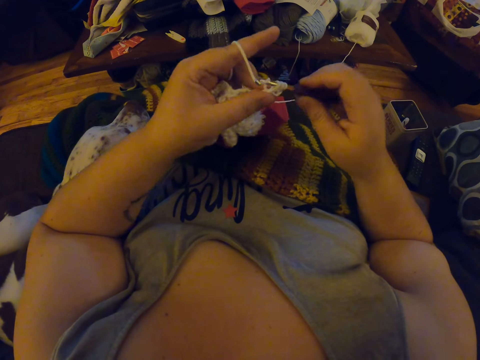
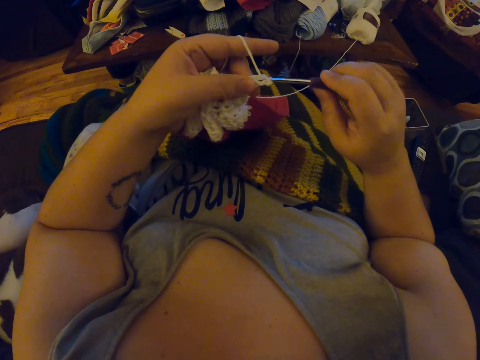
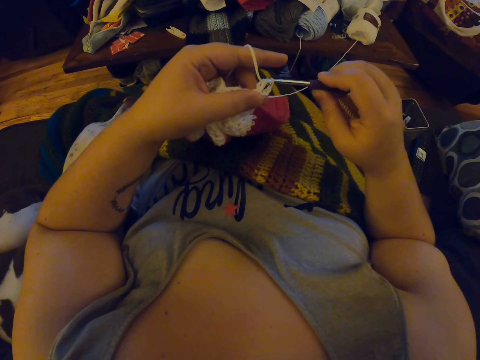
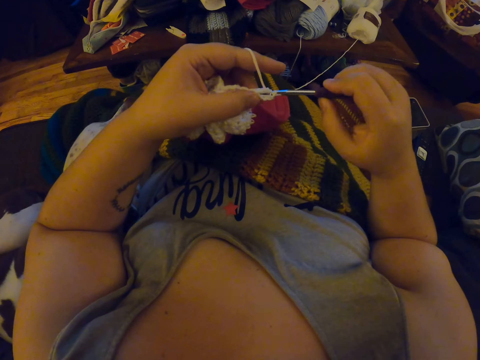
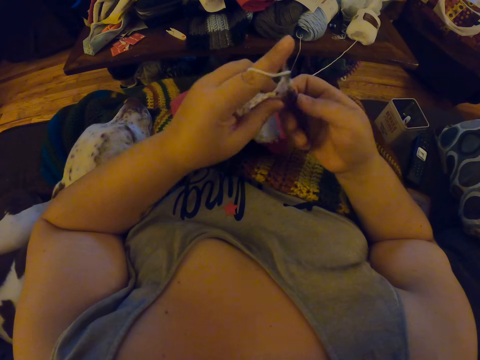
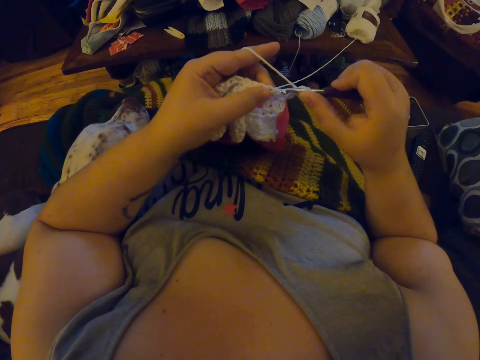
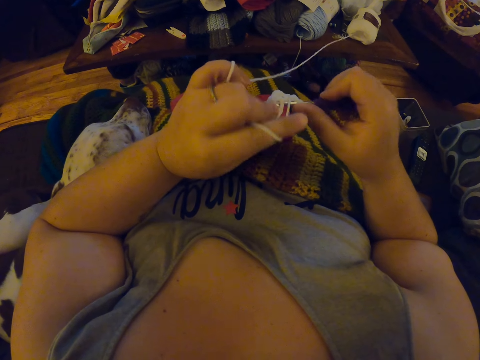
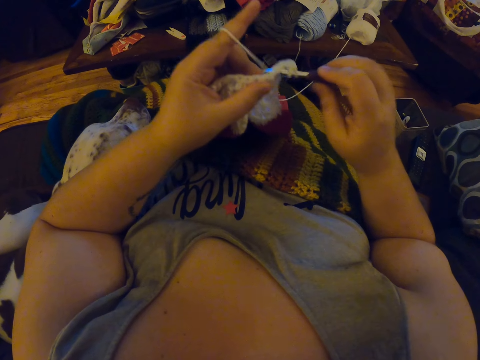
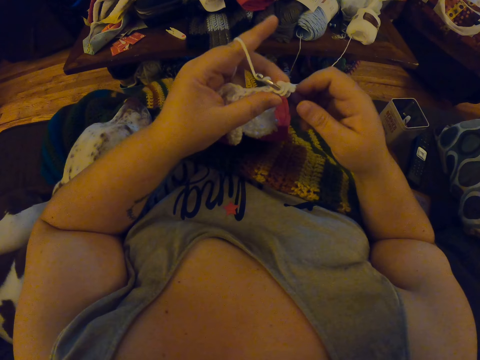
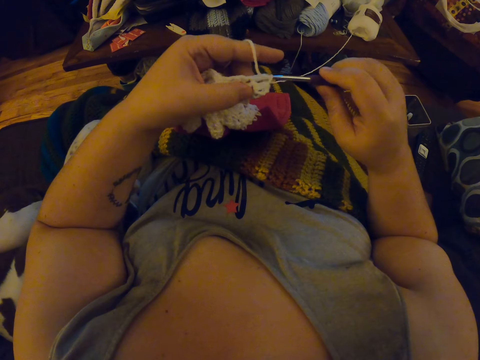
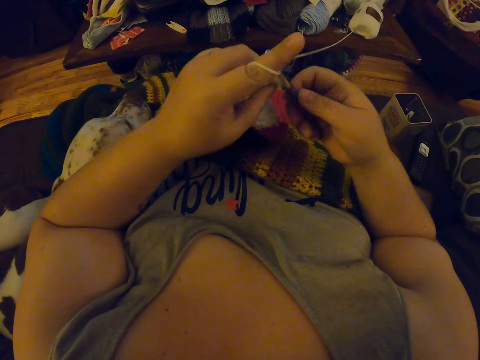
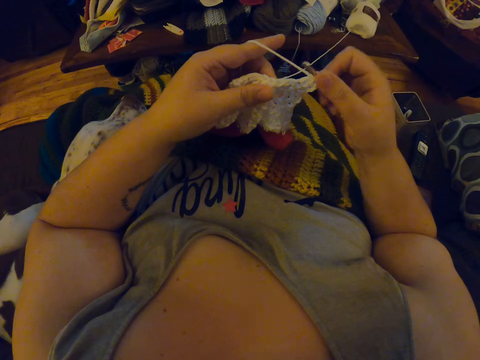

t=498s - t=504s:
The camera wearer weaves the fabric with a crochet.

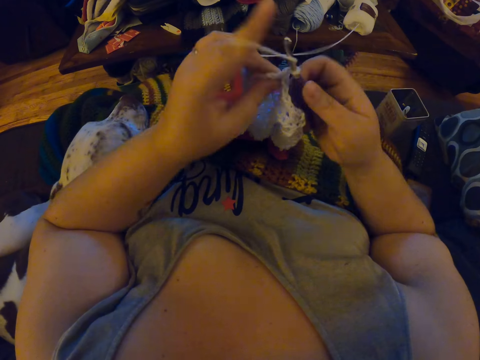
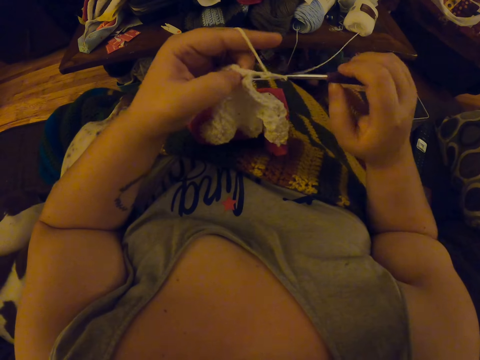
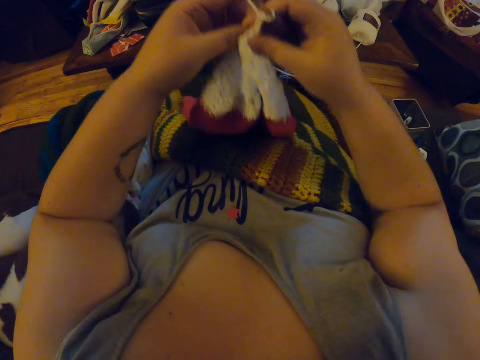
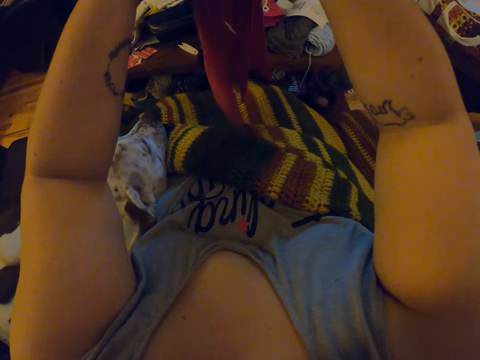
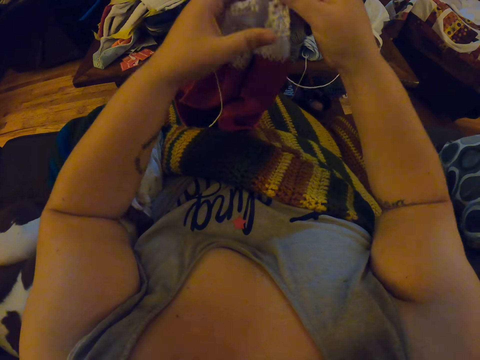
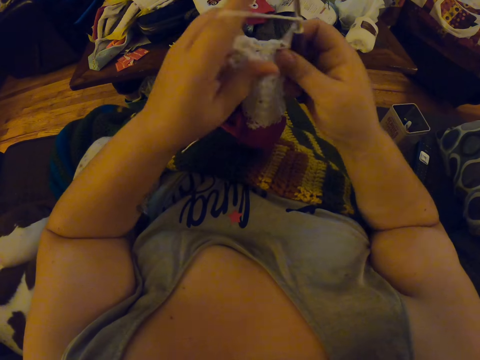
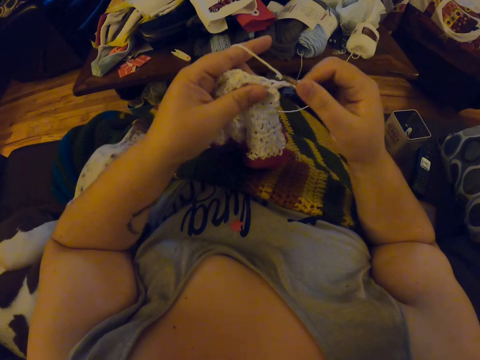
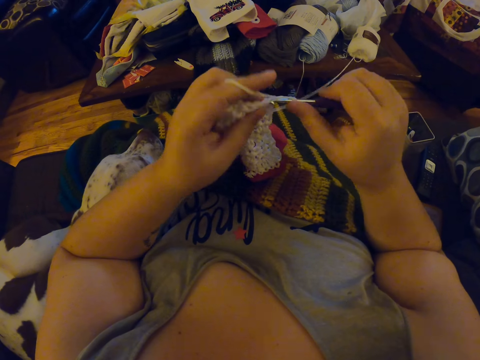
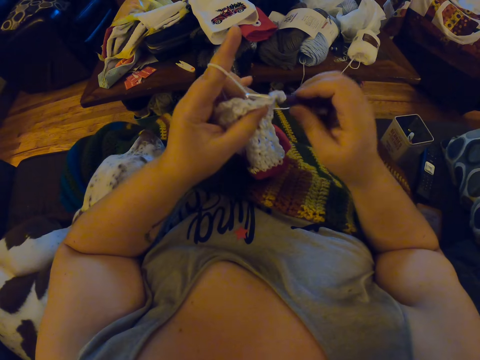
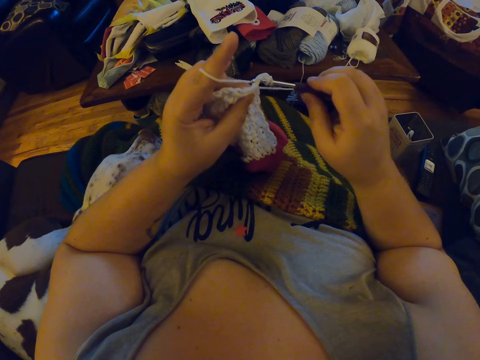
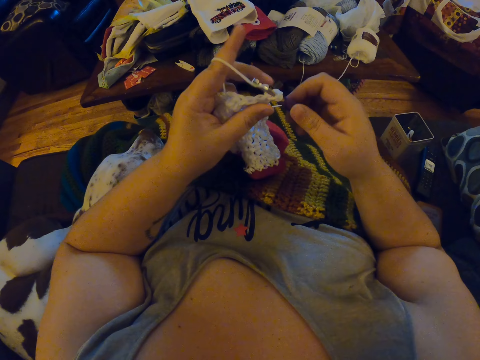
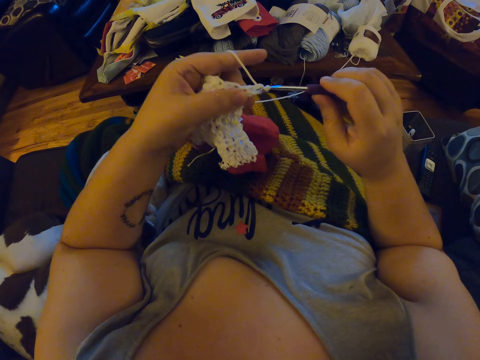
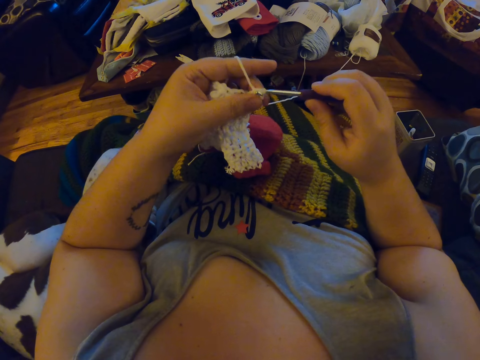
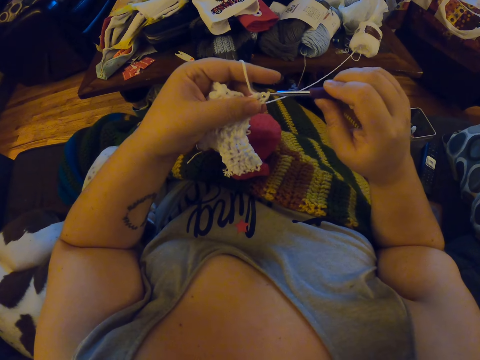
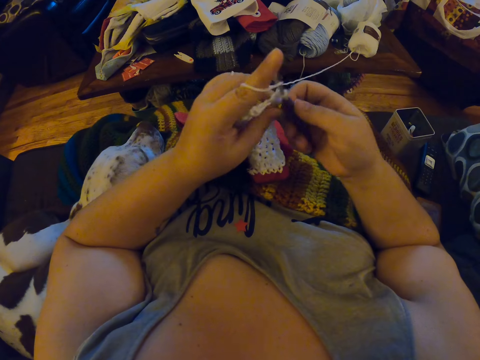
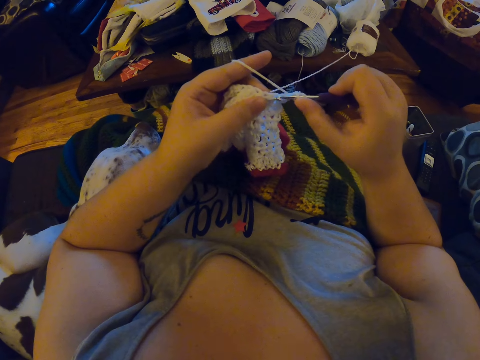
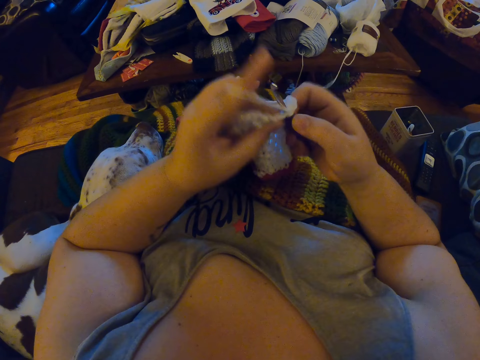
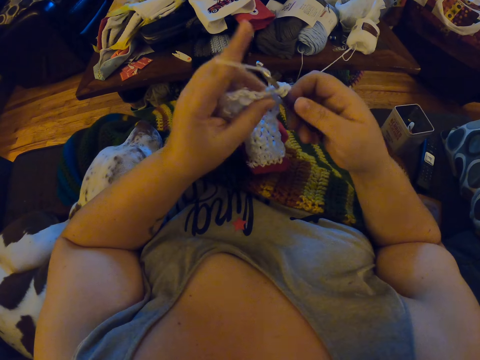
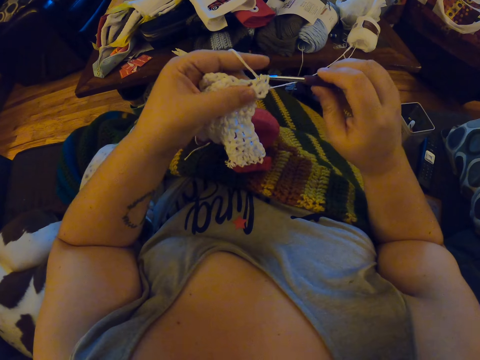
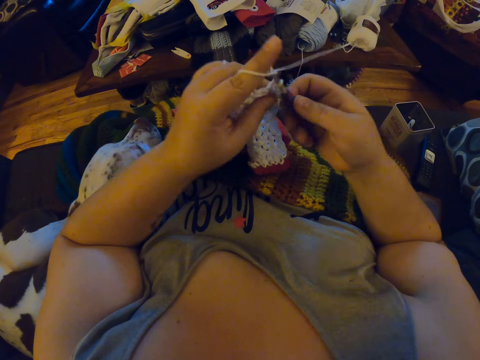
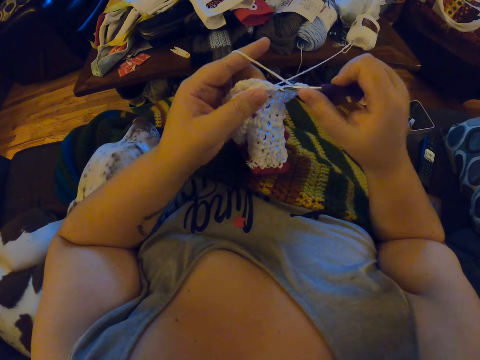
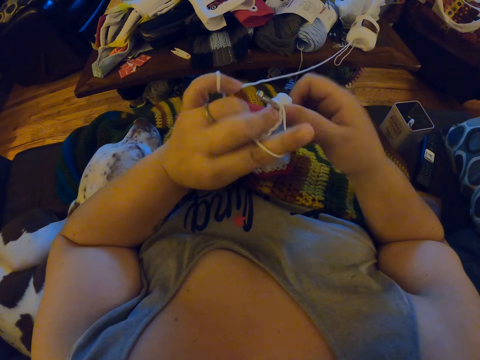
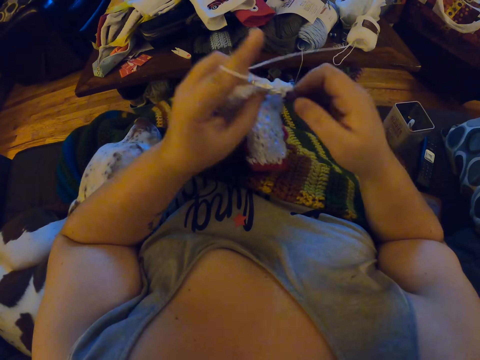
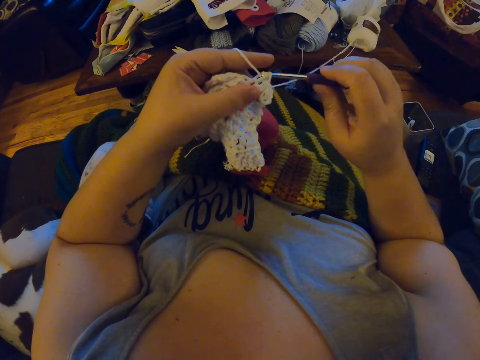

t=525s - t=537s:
The camera wearer flips the crocheted cloth with her hands. She lifts up the fabric. She crochets with her left hand and the crochet needle in her right hand.

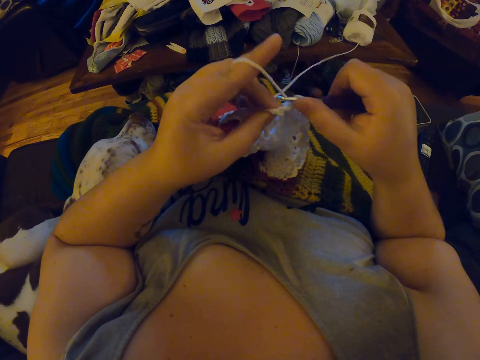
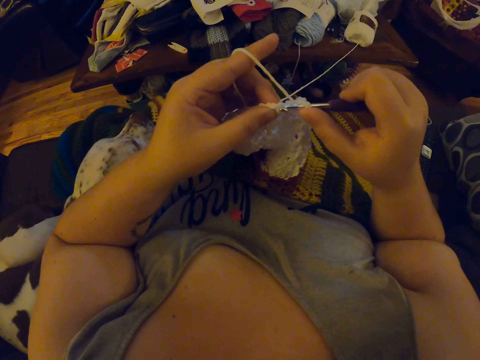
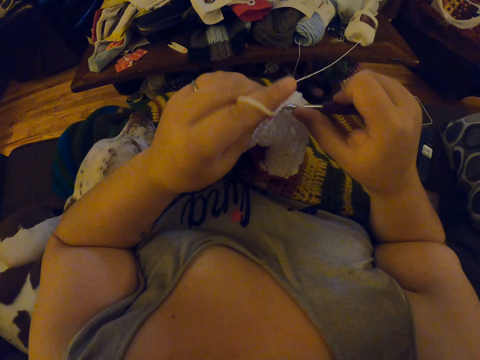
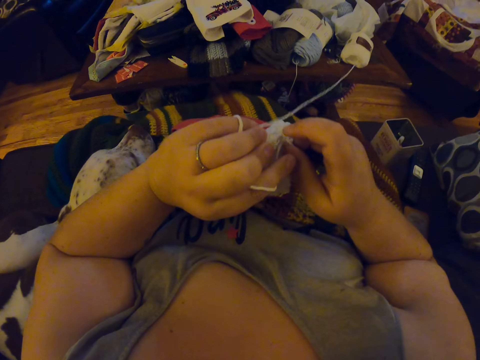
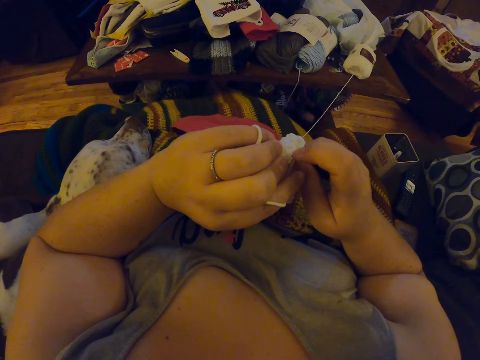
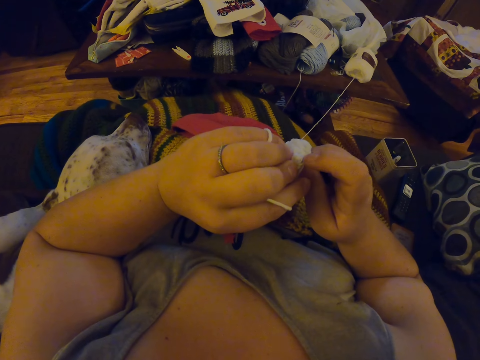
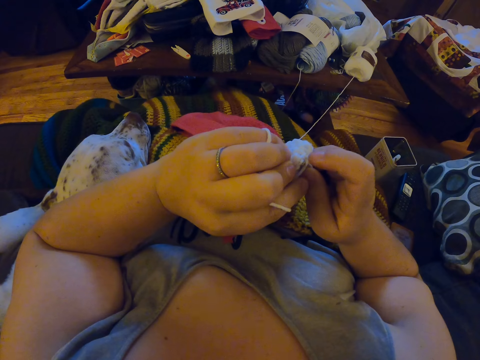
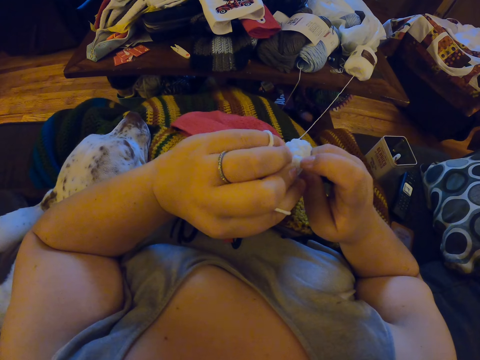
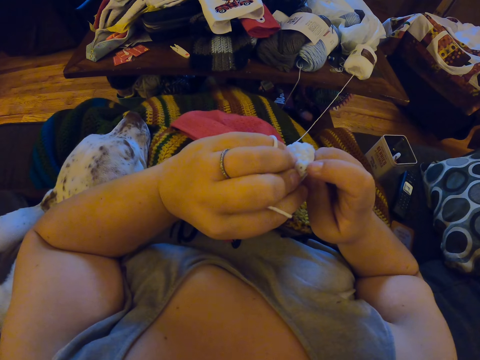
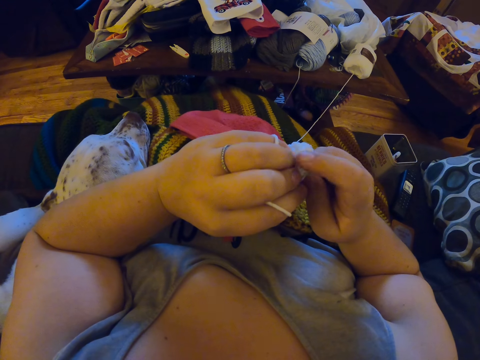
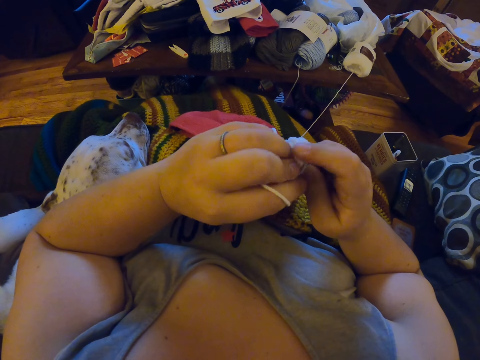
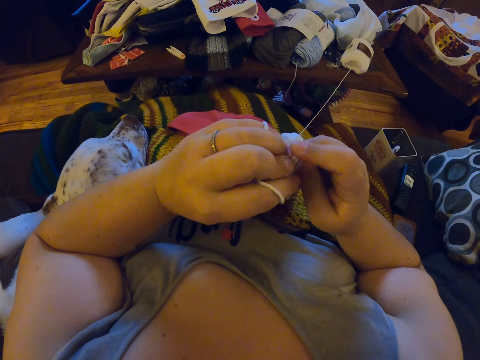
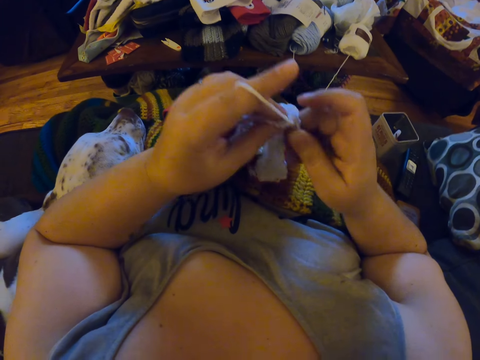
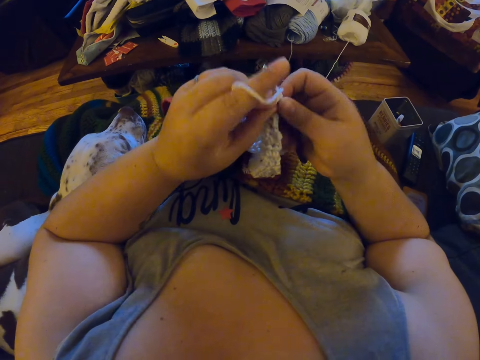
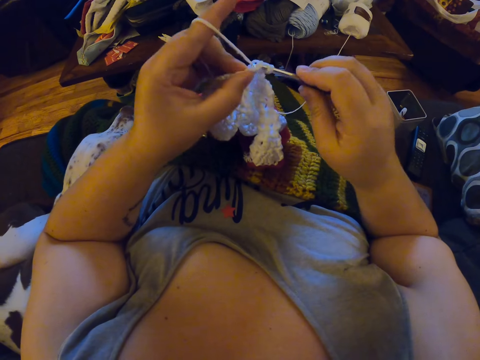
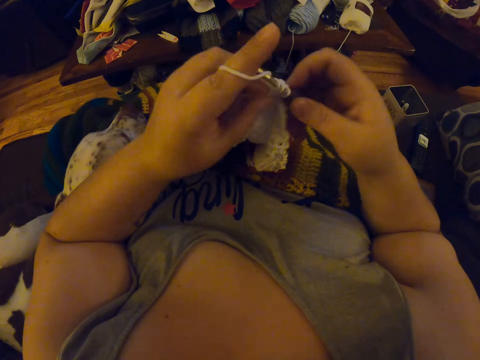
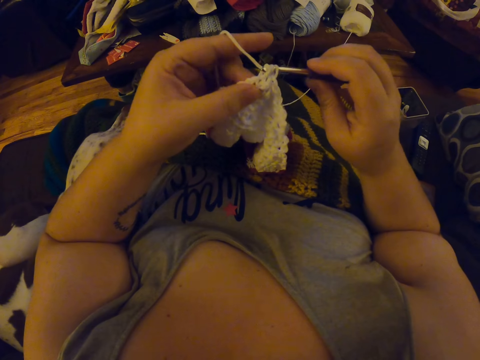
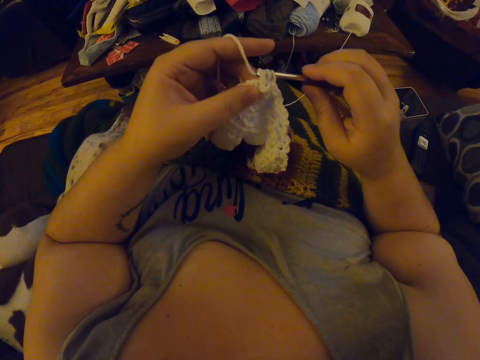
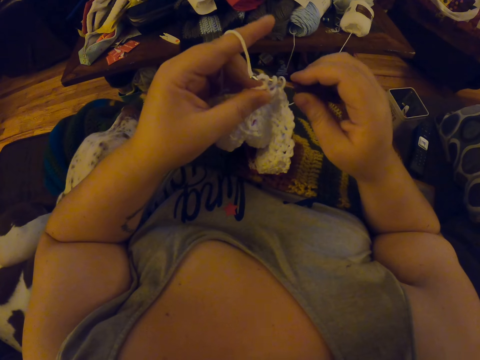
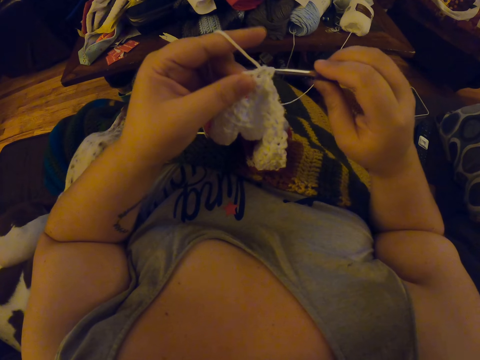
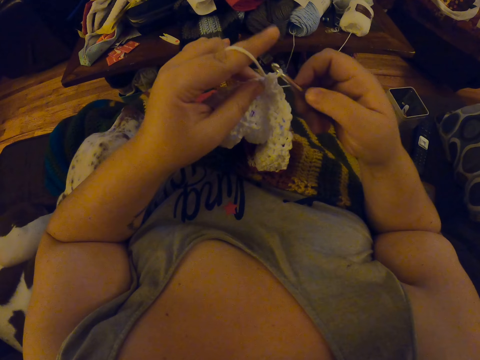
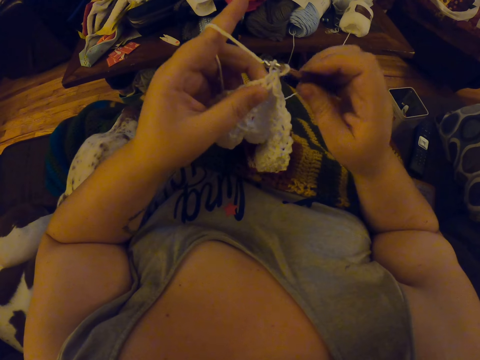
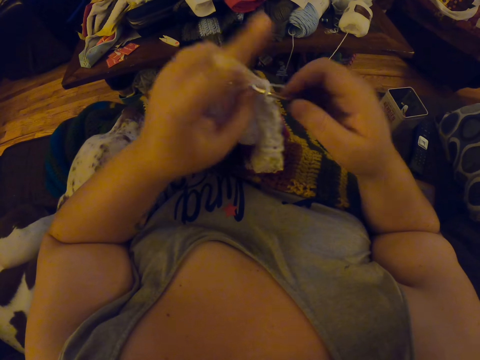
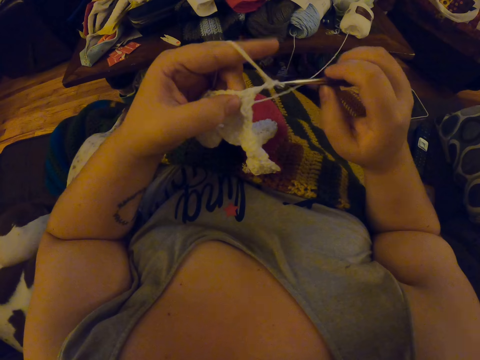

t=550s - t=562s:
The camera wearer examines the crochet pattern wool loops. They scratch the fabric. They lift the fabric.
